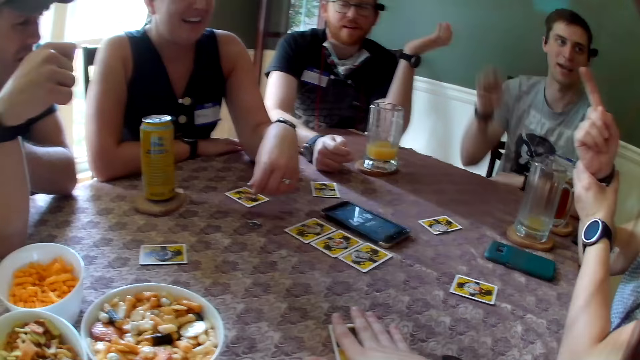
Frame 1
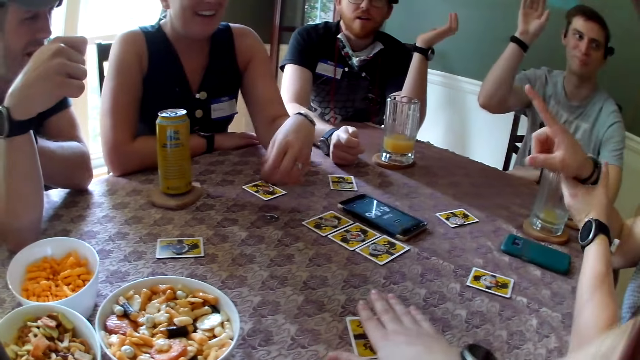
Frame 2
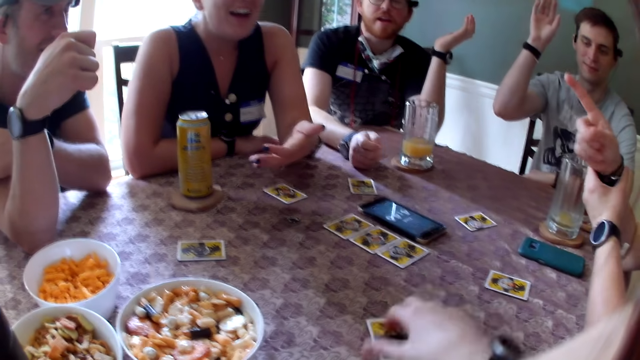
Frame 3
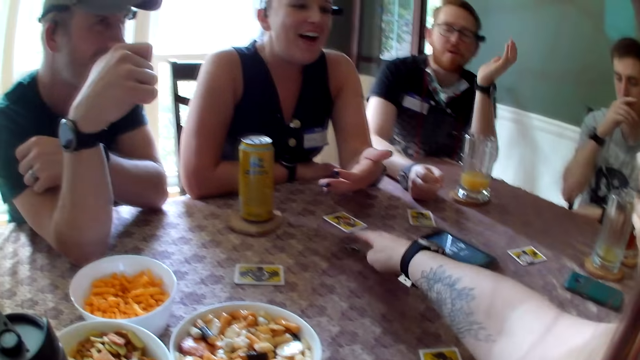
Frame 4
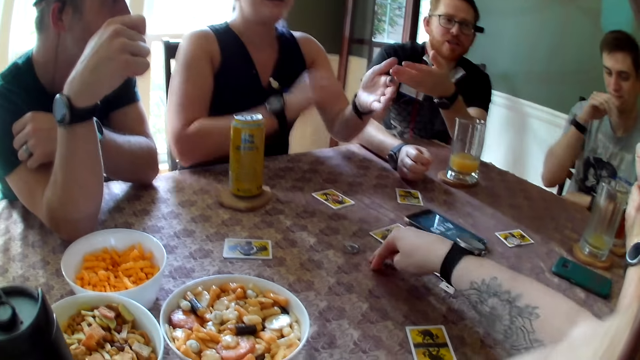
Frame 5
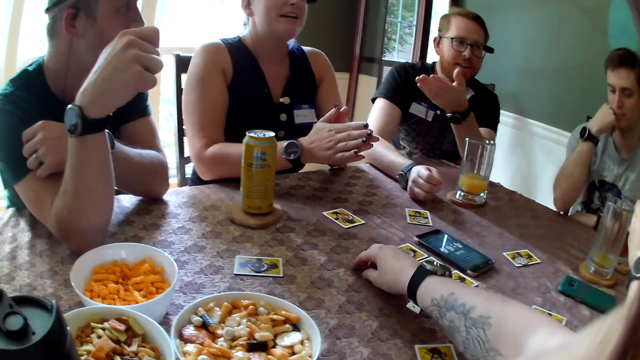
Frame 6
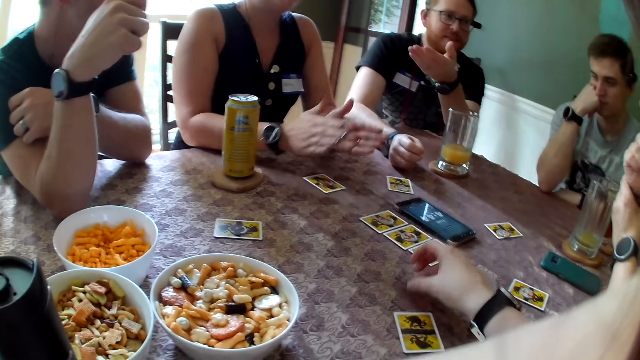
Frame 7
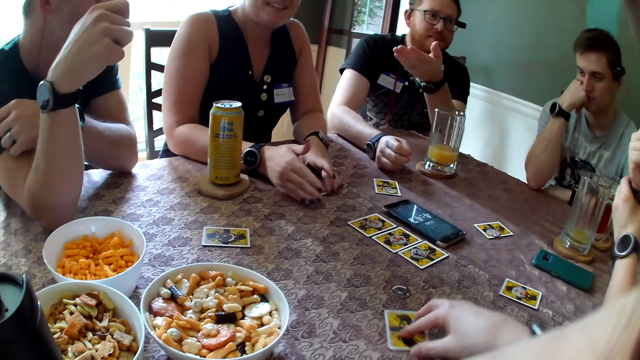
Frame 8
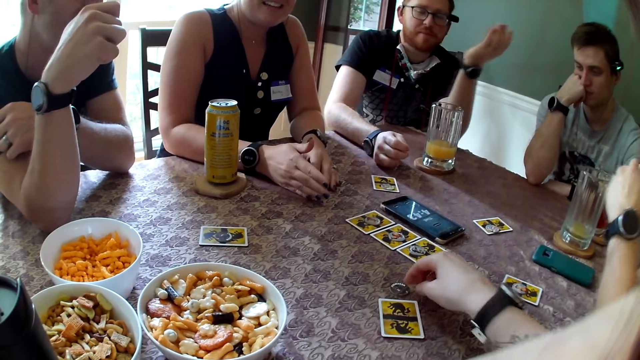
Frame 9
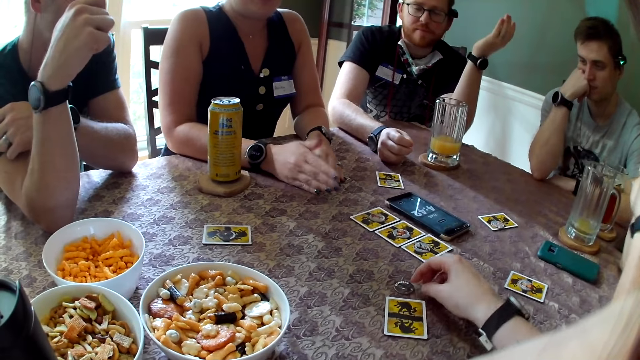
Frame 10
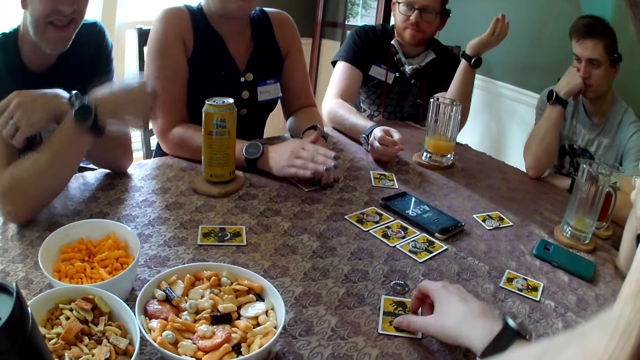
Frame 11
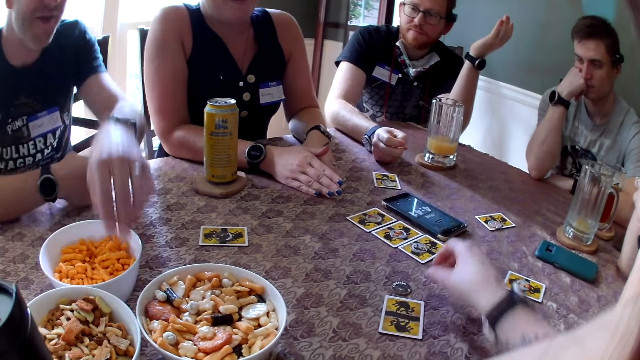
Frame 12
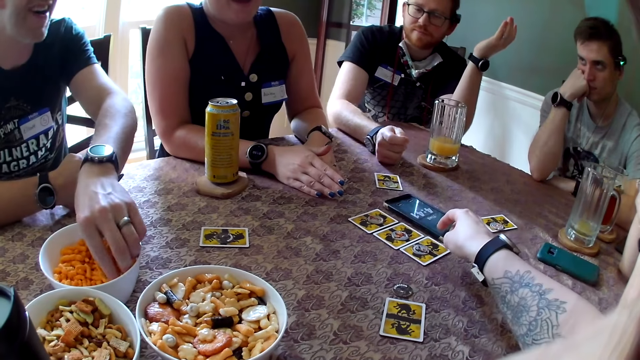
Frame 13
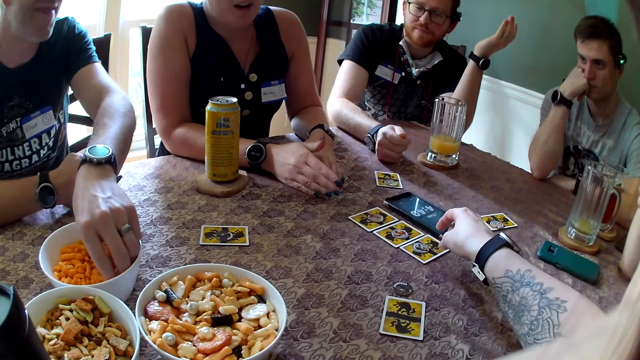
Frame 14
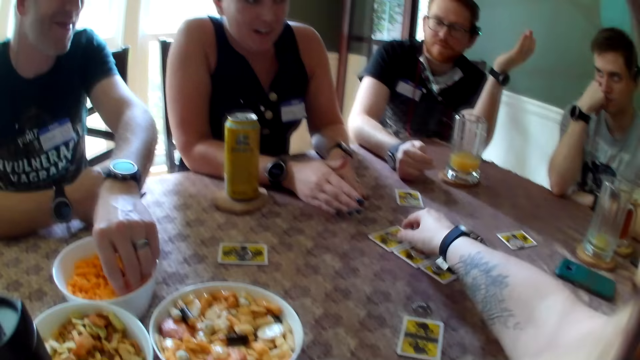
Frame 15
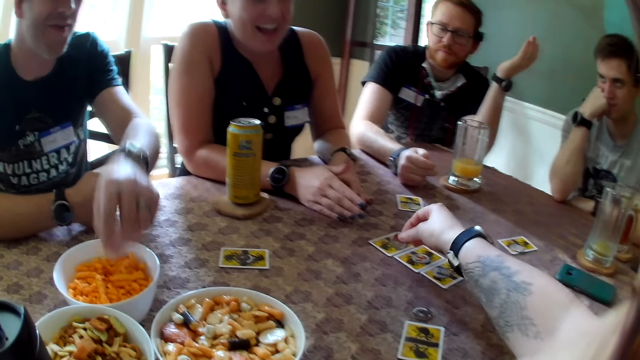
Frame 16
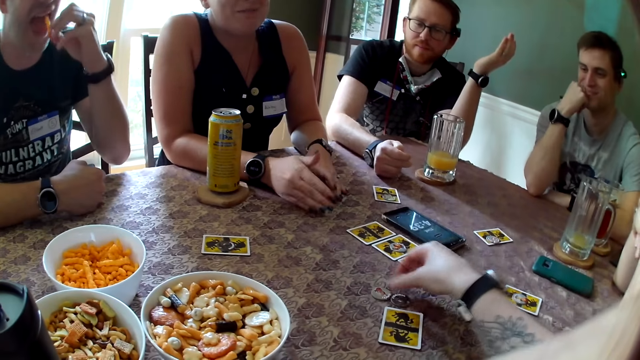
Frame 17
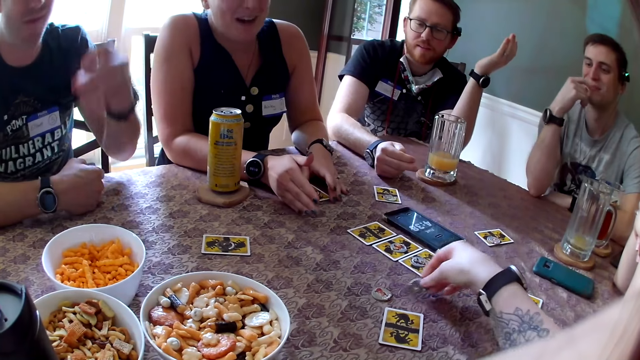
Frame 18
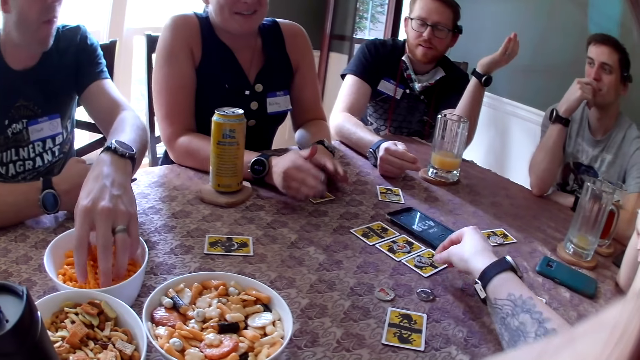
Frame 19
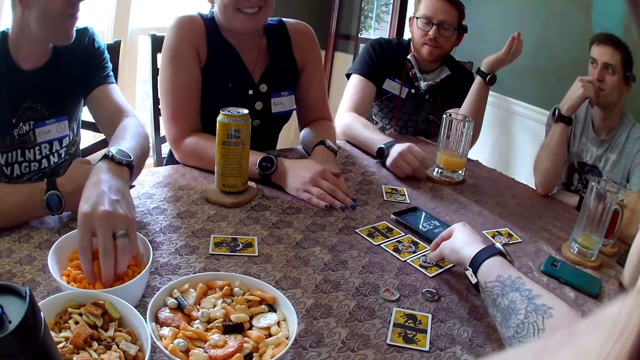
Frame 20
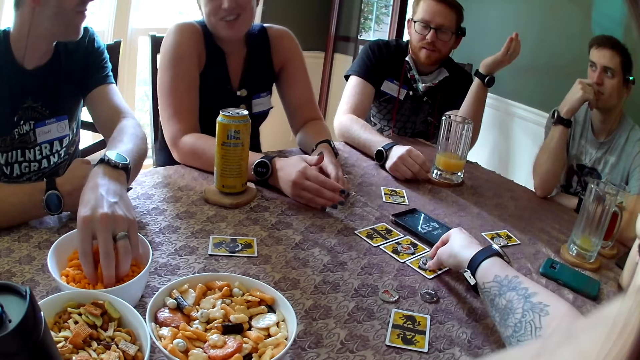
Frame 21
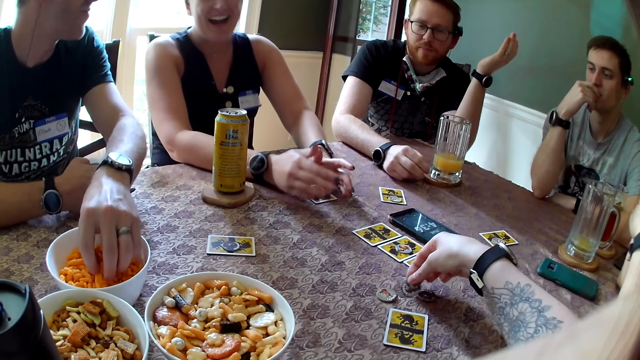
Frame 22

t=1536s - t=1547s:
A person holds the hand at the wrist. A man raises up his right hand. Another person moves the hand on the table. The man puts his right hand on his face. Another man speaks to the group of people at the table. The camera wearer moves the token on the table with her right hand. A woman speaks to the group of people at the table. A third person claps the hands. The camera wearer moves the card on the table with her right hand. The third person moves the hand on the card. The camera wearer moves the token on the table with her right hand. A third man speaks to the group of people at the table. The third man takes some snacks from a bowl of snacks with his left hand and eats the snacks in his left hand. The camera wearer moves the coins on the table. The third man picks up some snacks from the bowl of snacks with his left hand.

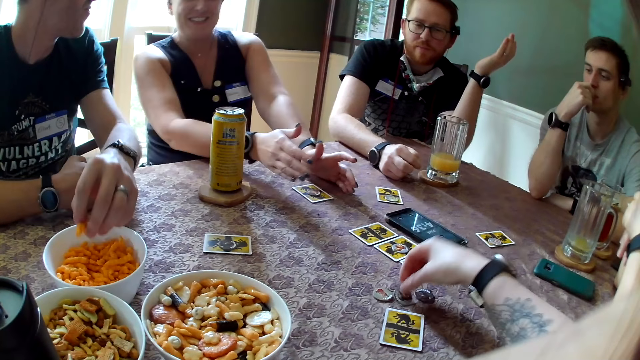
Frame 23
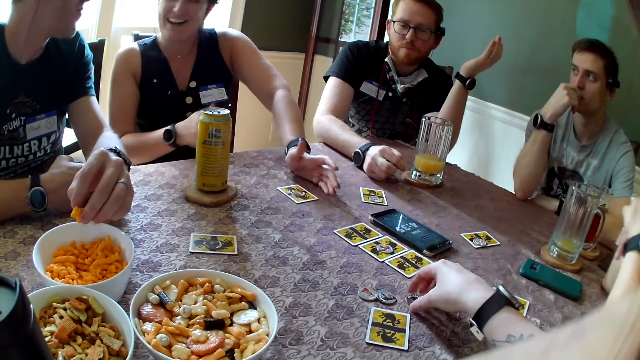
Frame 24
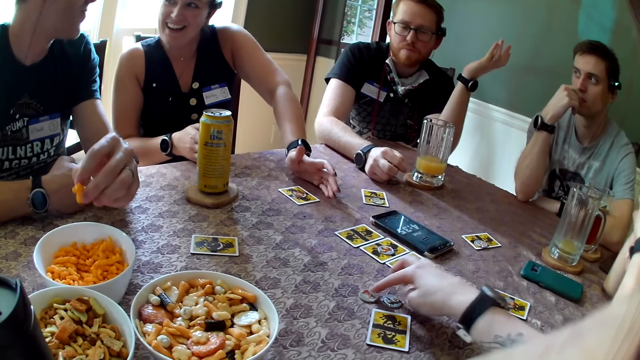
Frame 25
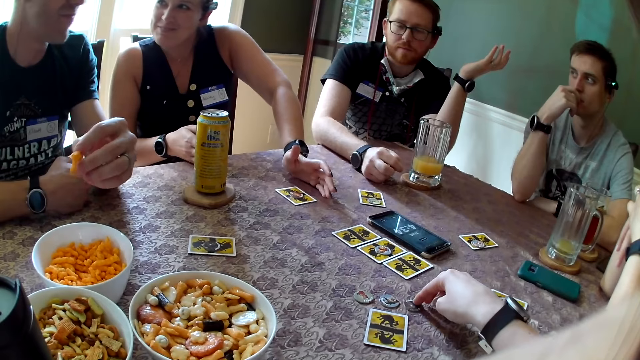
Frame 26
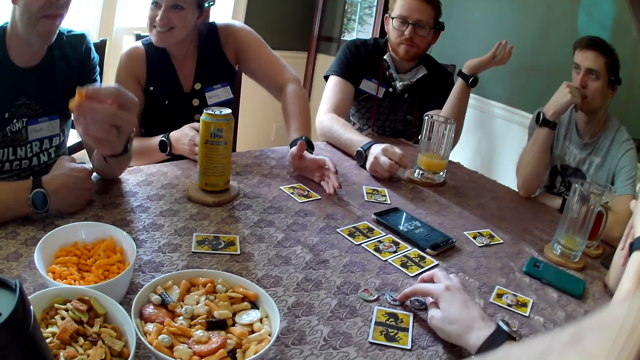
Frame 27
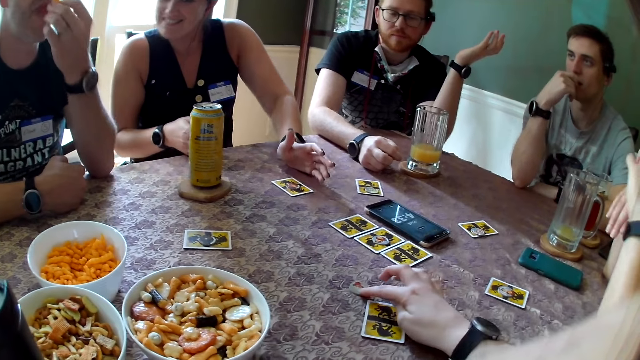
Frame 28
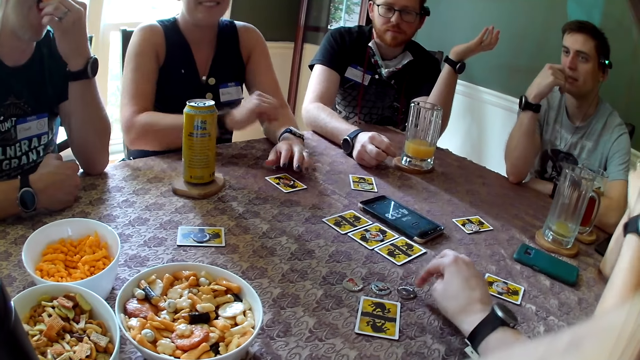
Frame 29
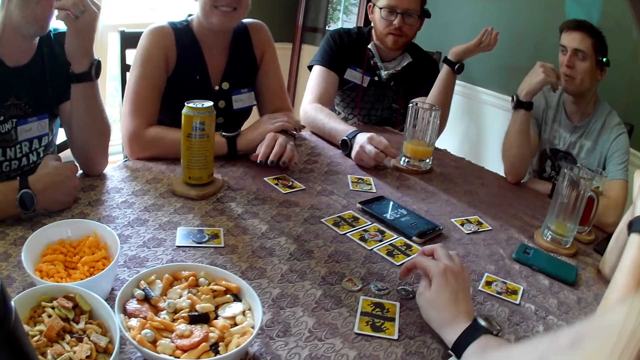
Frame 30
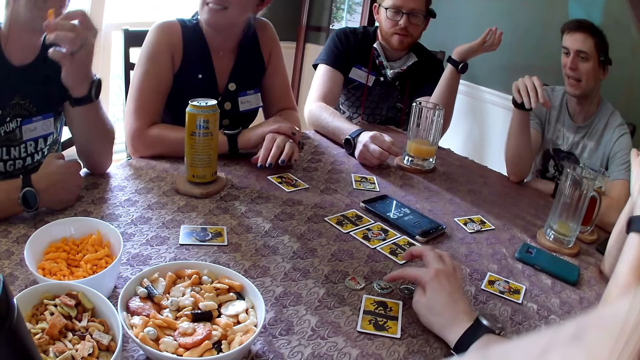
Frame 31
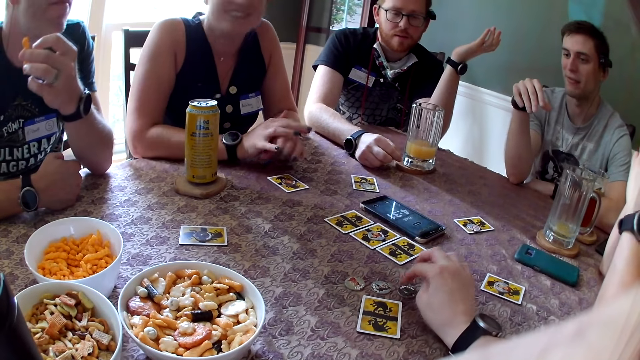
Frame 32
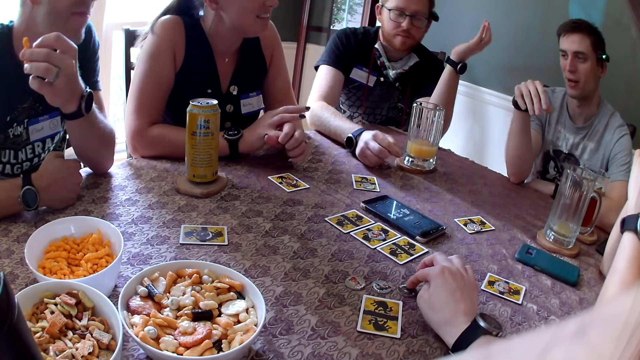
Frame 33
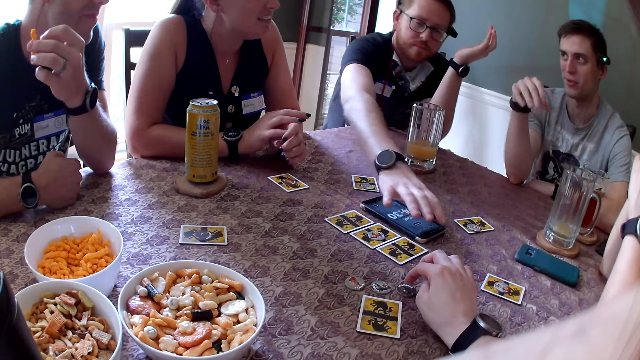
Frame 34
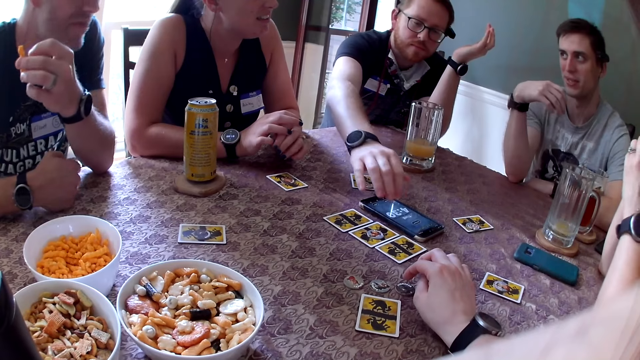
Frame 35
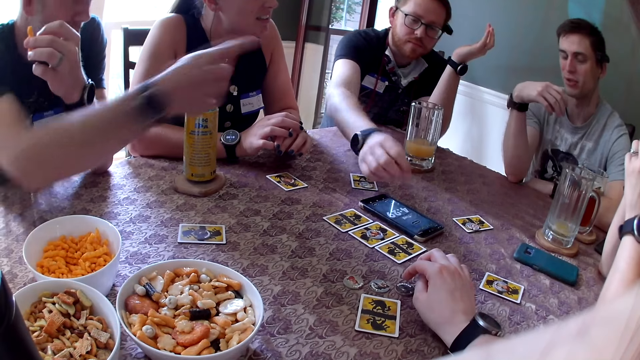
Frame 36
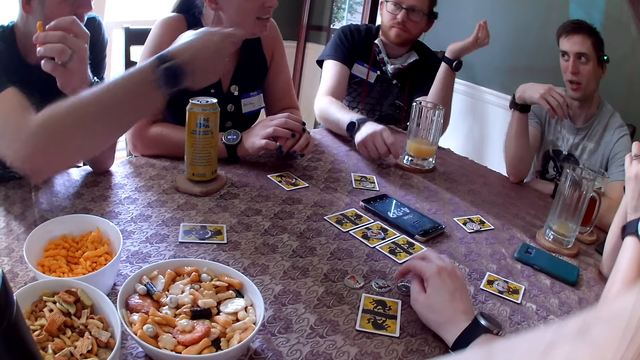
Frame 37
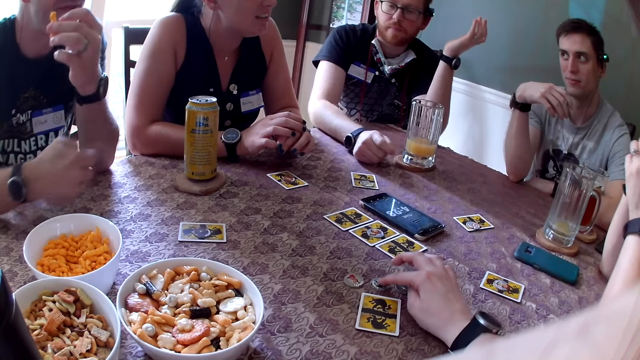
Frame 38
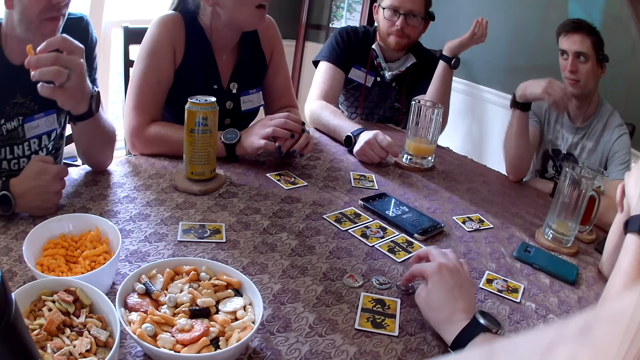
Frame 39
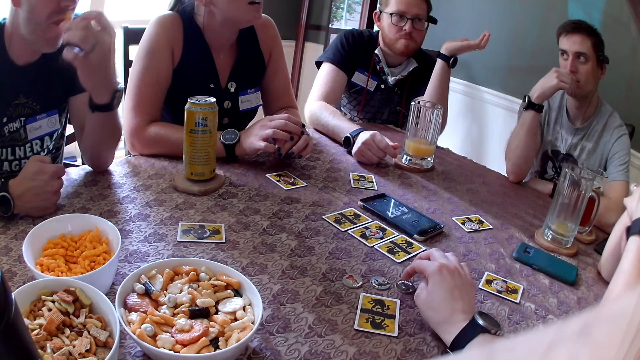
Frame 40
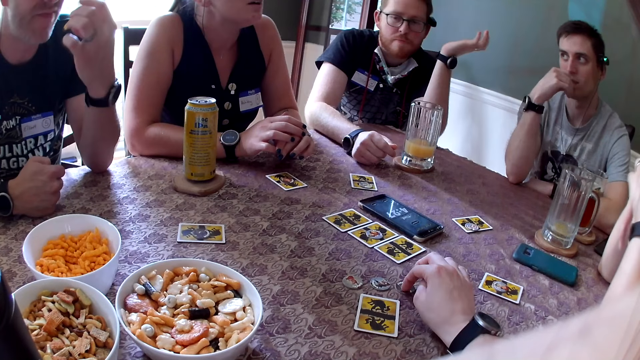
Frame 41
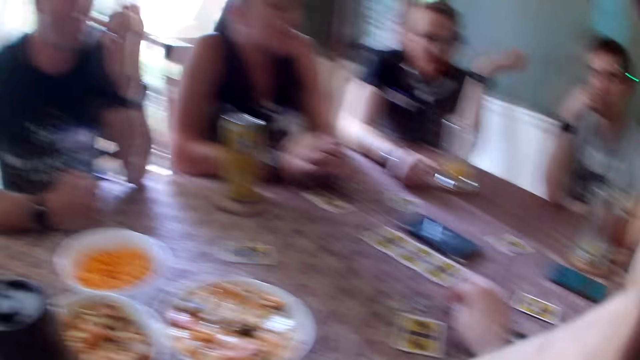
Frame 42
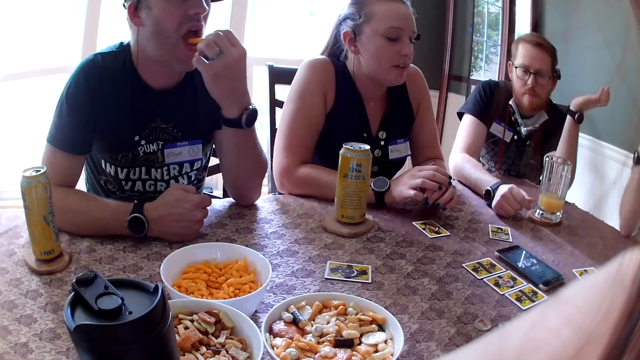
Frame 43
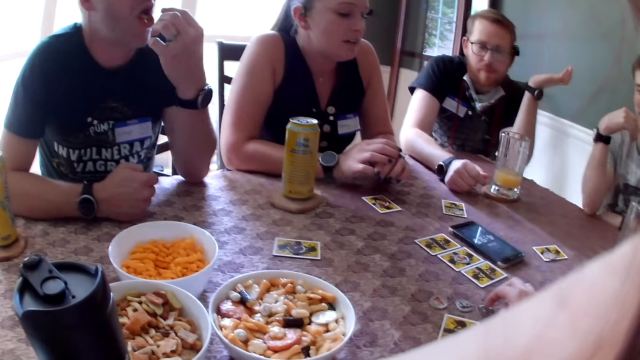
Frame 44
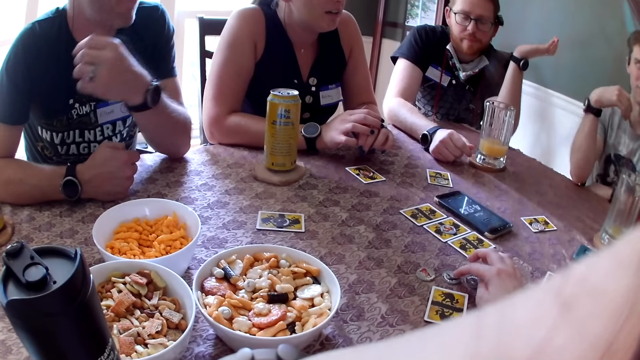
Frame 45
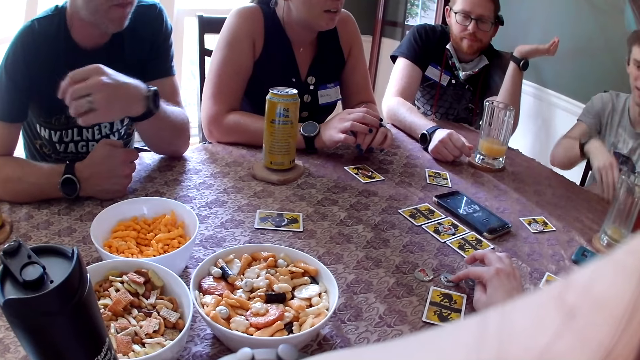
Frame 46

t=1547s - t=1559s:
A person moves the hand from the table. A man eats the snacks in his left hand. Another man speaks to the first man. Another person eats the crisp. The second person points at a third person. The third person moves the hand to the mouth. The second person takes the crisp. The first man speaks to the other man. The other man speaks to the first man. The first man eats the snacks in his left hand.
